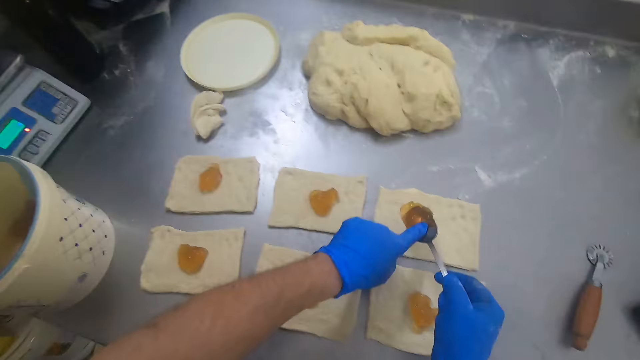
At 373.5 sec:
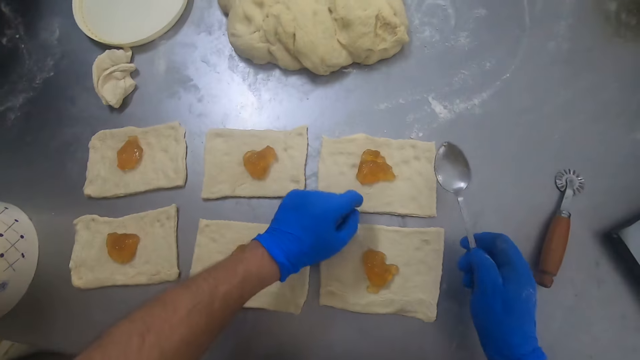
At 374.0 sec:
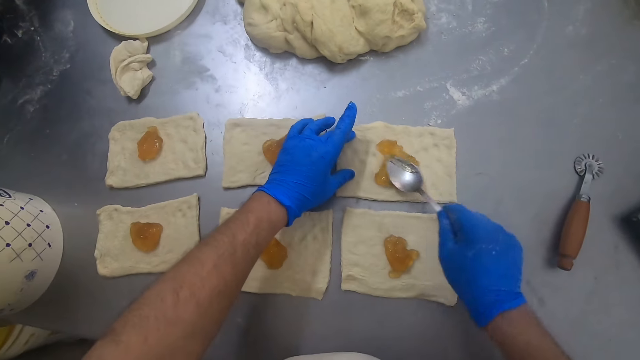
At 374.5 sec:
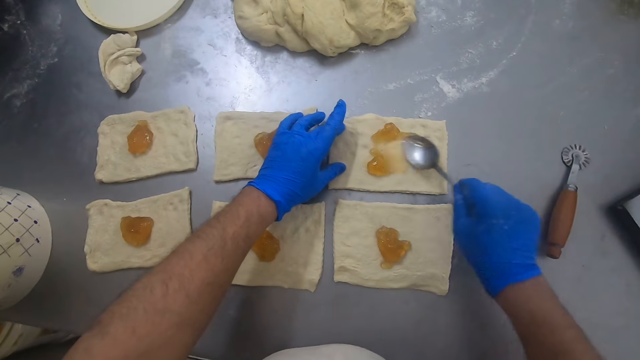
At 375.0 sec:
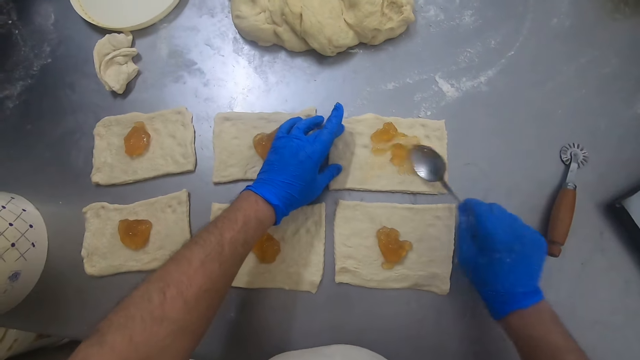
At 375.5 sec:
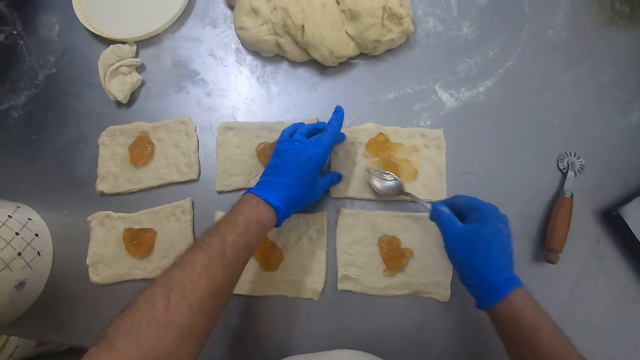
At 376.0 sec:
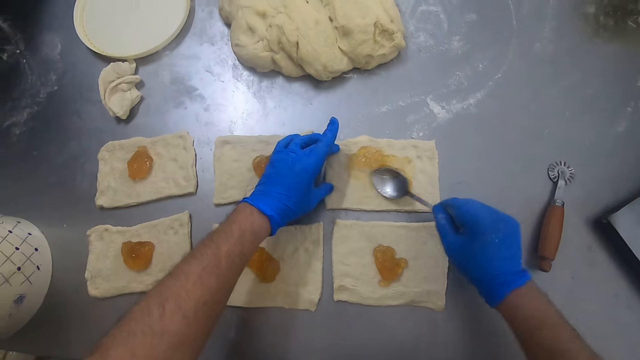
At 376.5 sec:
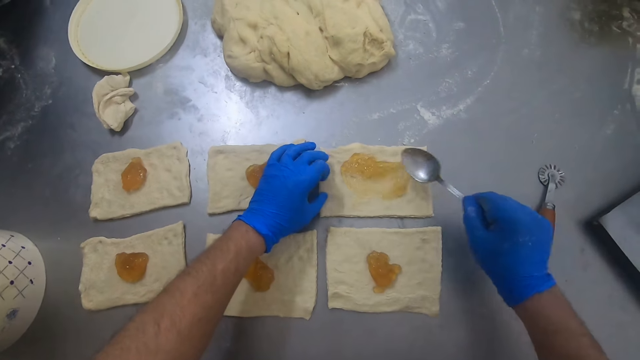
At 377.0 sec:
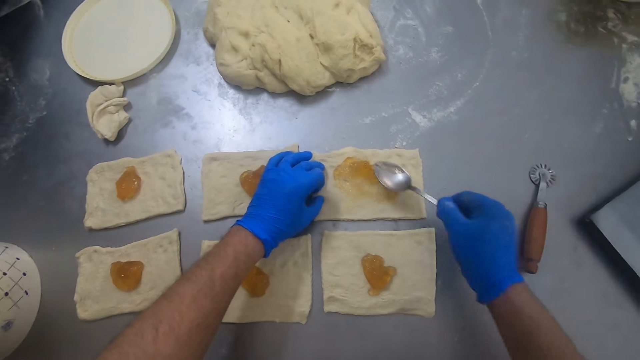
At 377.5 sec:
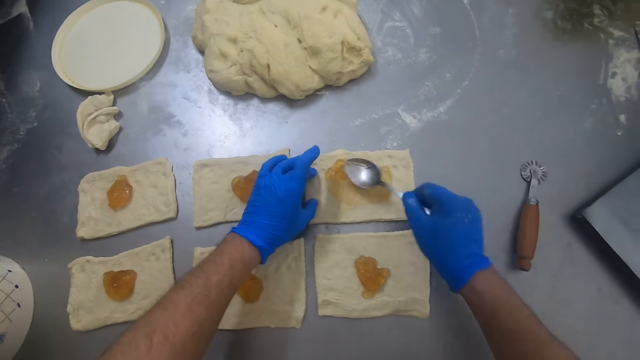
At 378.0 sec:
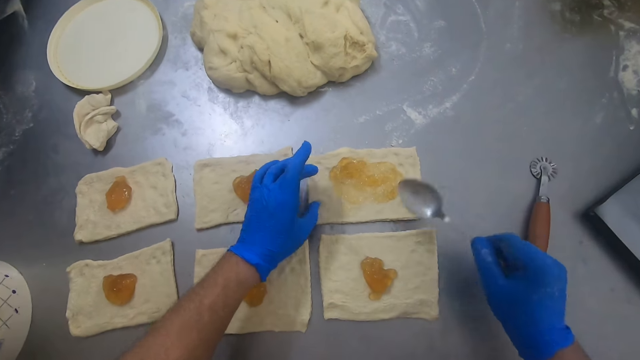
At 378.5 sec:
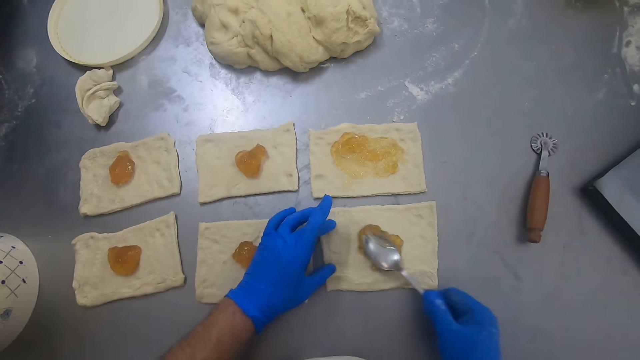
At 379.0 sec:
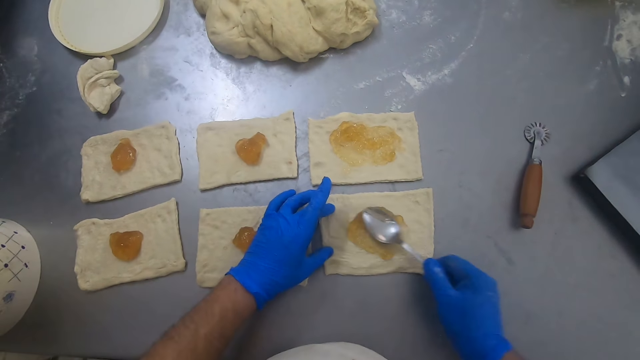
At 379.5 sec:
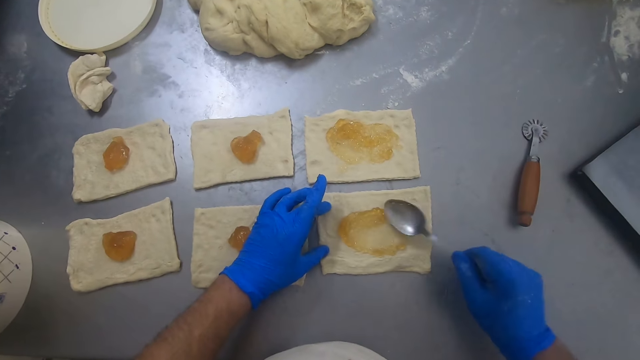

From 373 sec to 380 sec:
The camera wearer puts the pectin on the dough. They spread the pectin on the dough with a spoon.

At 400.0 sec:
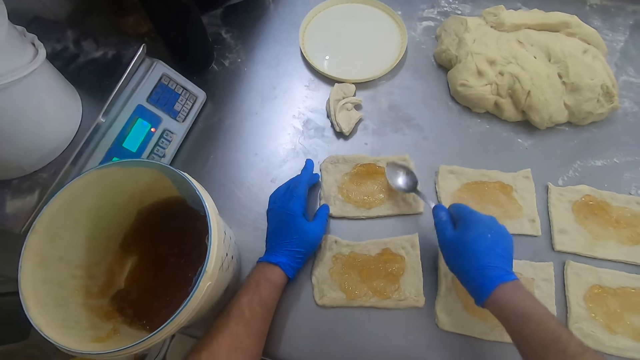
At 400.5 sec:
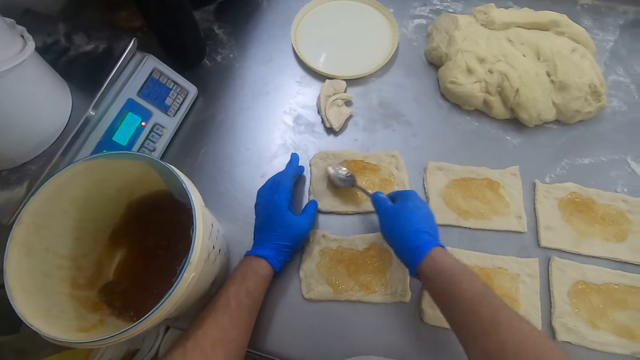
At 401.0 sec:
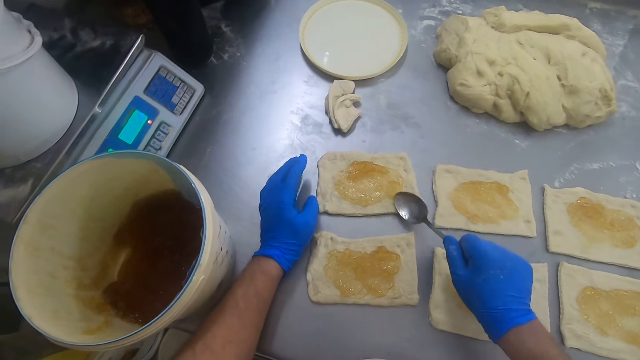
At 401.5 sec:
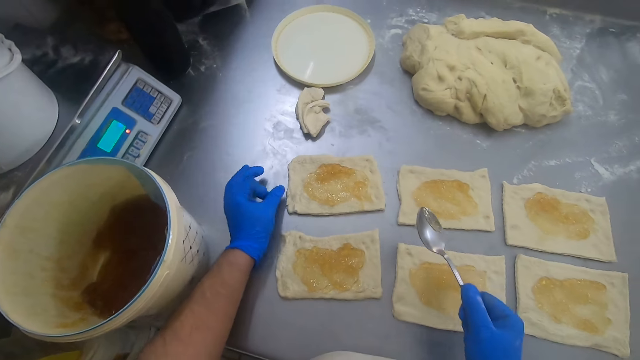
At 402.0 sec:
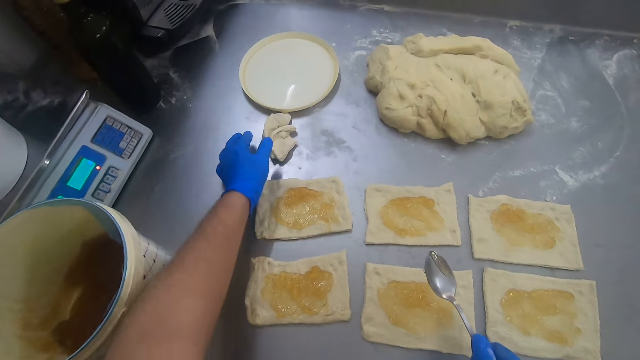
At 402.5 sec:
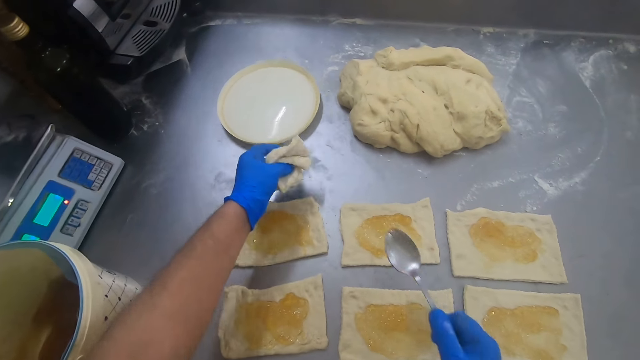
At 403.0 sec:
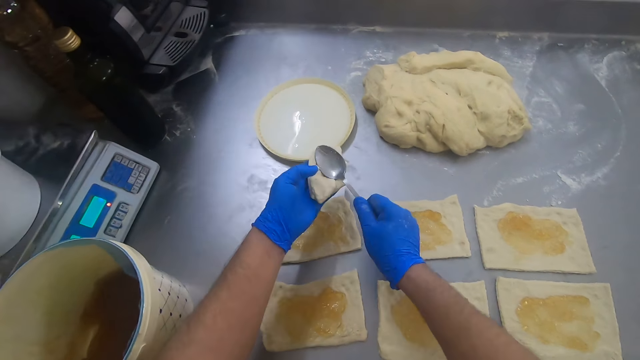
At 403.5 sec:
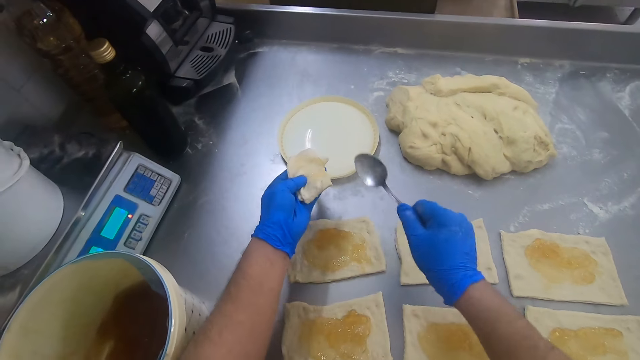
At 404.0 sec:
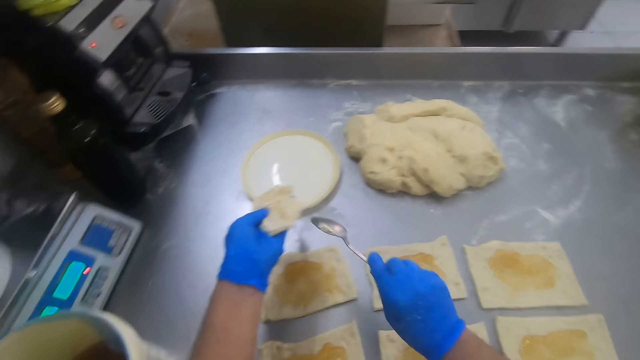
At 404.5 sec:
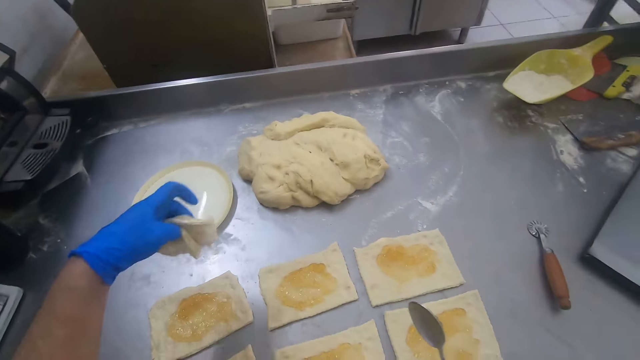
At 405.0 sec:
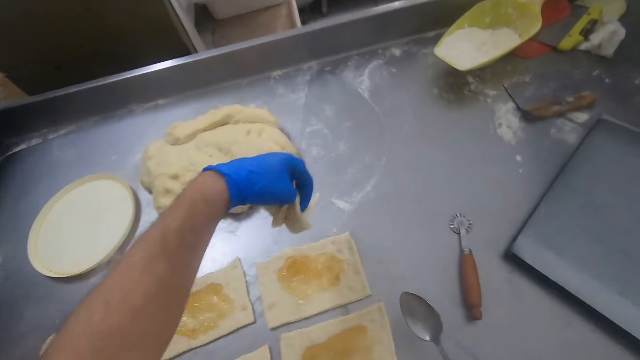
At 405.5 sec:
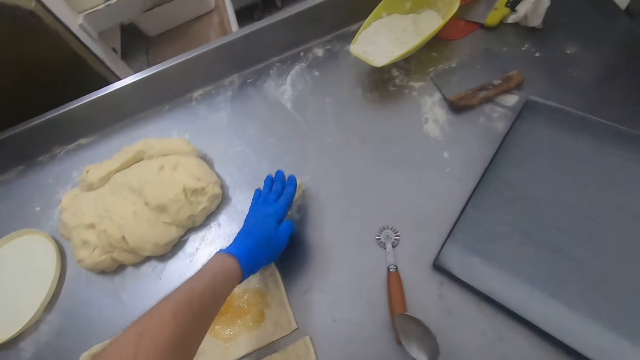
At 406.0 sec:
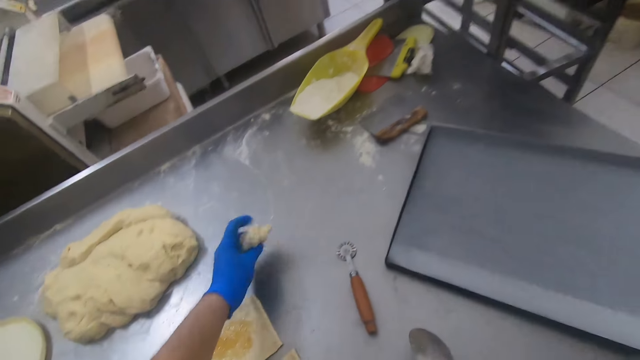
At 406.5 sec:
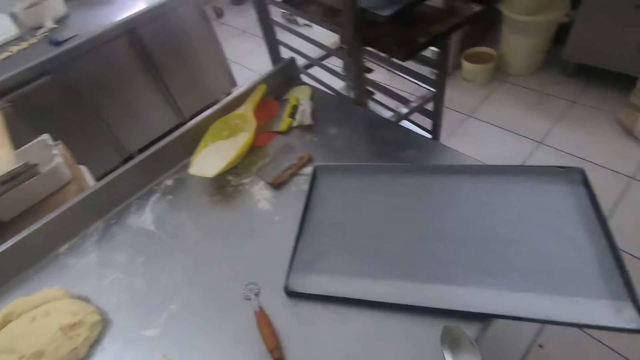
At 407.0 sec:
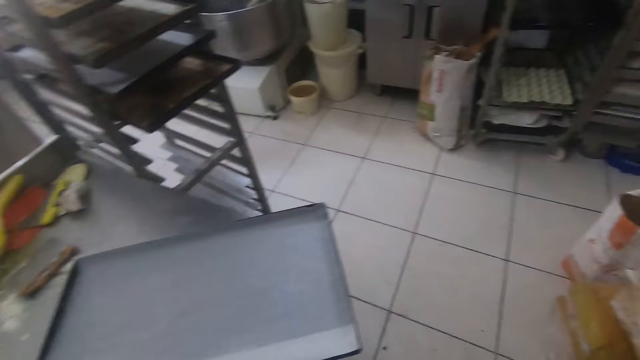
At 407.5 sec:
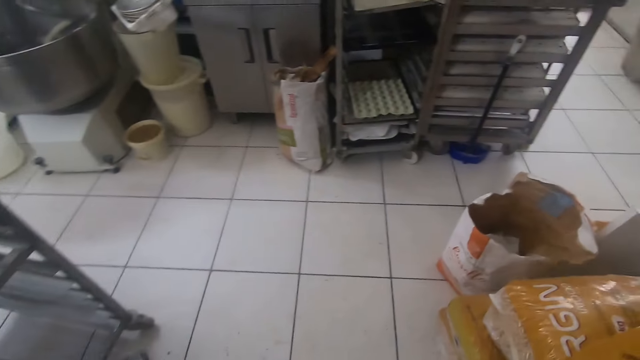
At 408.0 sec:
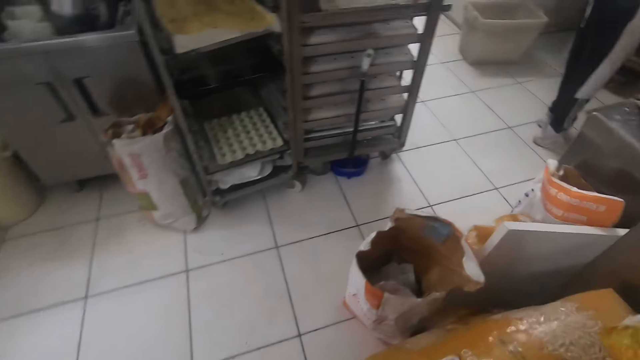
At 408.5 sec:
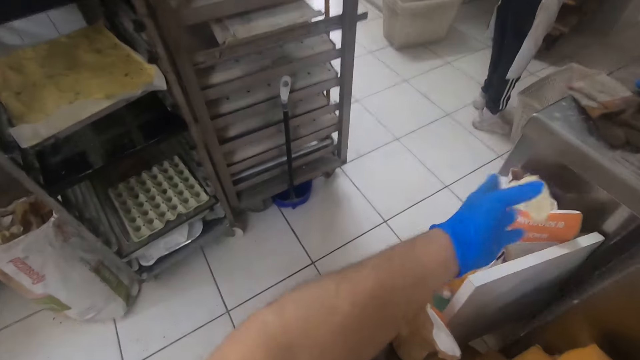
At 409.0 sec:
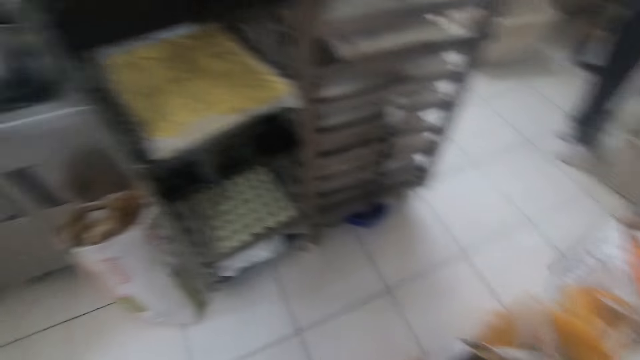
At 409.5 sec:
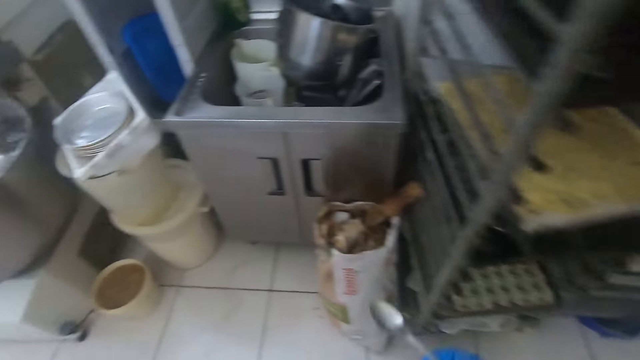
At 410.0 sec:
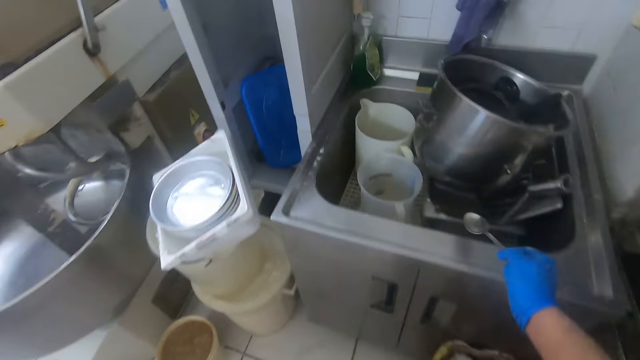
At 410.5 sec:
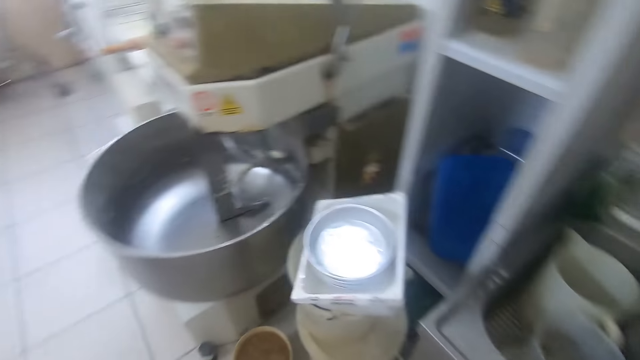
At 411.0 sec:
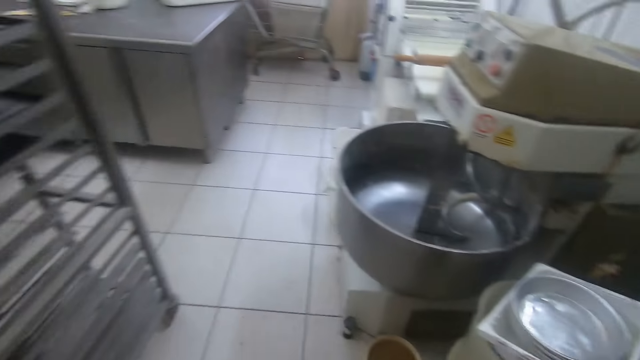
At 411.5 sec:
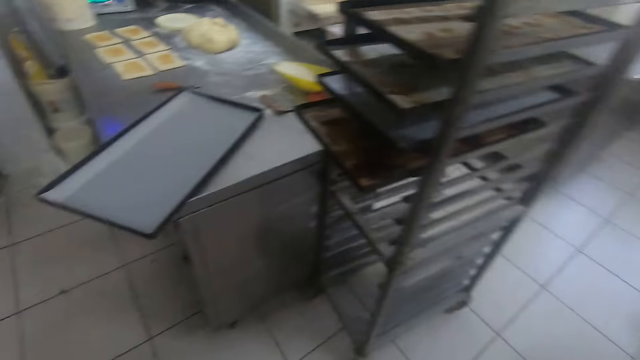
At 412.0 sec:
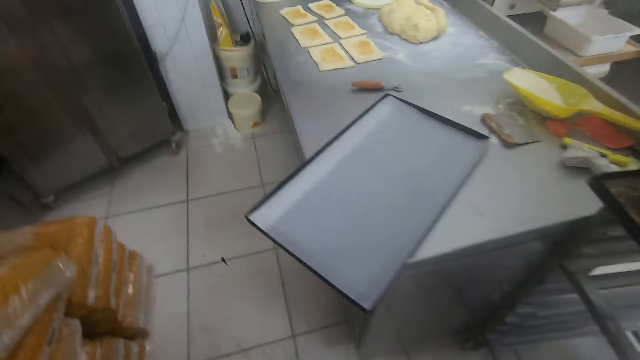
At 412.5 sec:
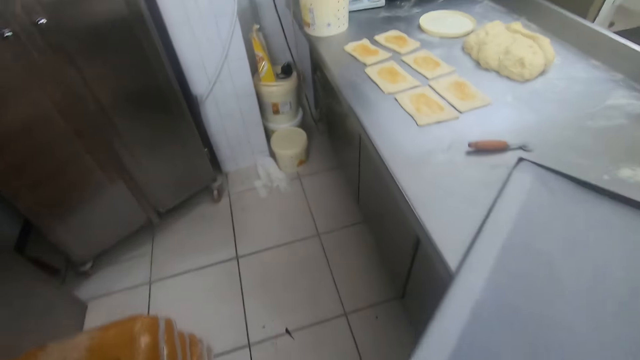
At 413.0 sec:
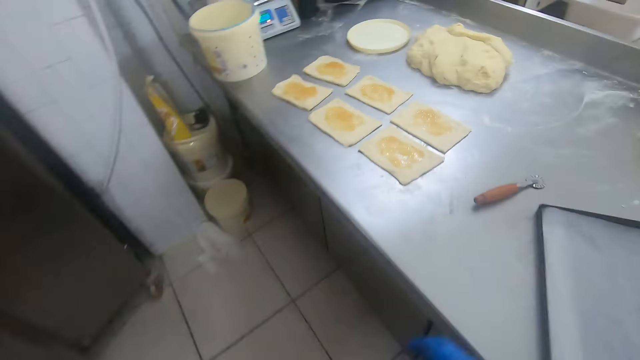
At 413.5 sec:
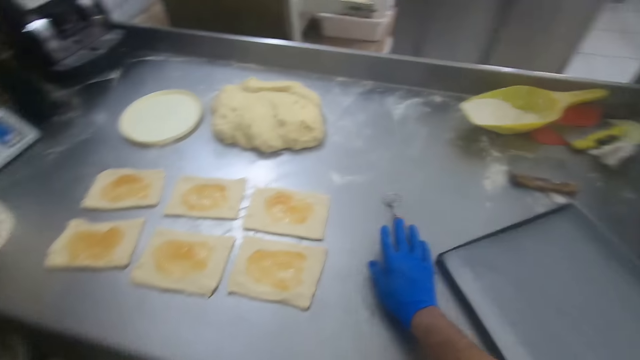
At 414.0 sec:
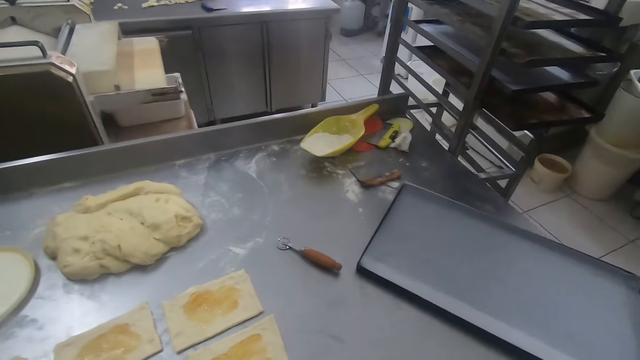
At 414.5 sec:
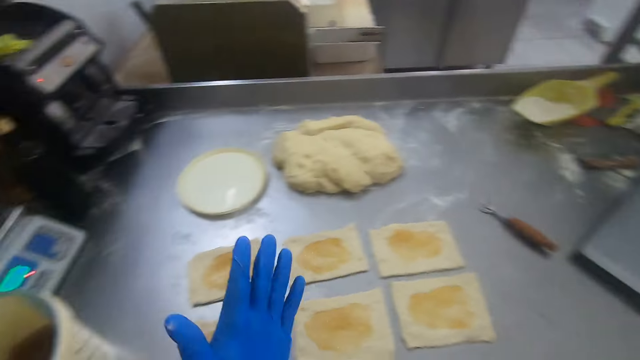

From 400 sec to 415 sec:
The camera wearer withdraws the spoon from the pectin. He picks the pieces of dough from the baking table. He spreads the pectin on the dough with the spoon. He cleans the spoon with the pieces of dough. He moves the dough on another part of the baking table. He picks the dough from the baking table. He walks around the bakery. He throws the dough in a sack in front of a sheet pan rack. He walks around the bakery. He drops the spoon in a sink. He walks around the bakery. He moves the pastry wheel on the baking table. He dusts his hands together.
